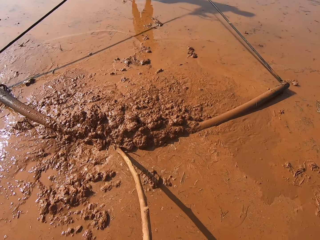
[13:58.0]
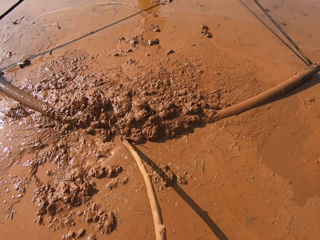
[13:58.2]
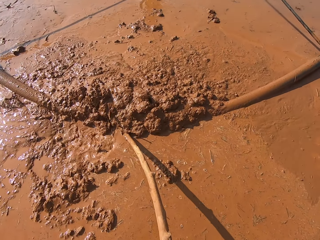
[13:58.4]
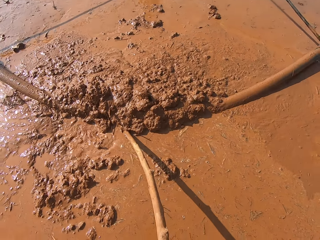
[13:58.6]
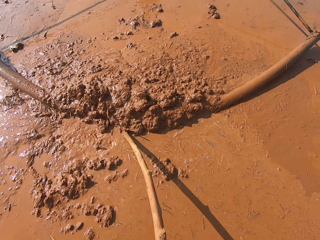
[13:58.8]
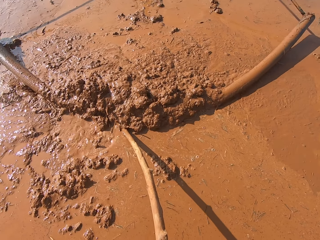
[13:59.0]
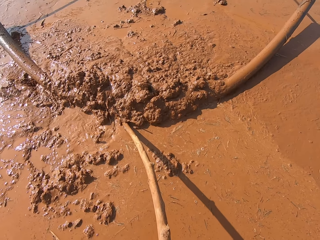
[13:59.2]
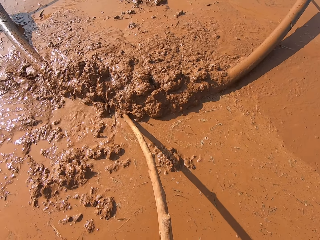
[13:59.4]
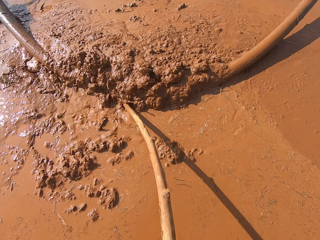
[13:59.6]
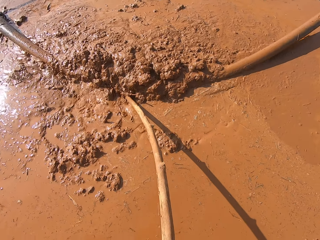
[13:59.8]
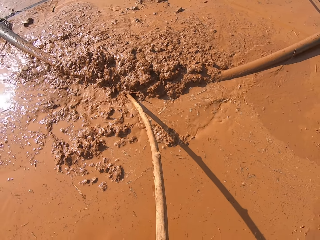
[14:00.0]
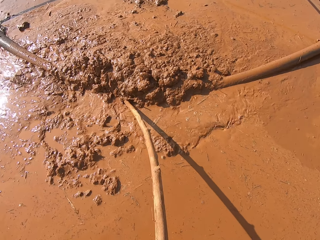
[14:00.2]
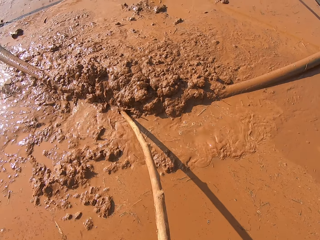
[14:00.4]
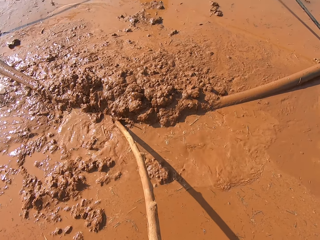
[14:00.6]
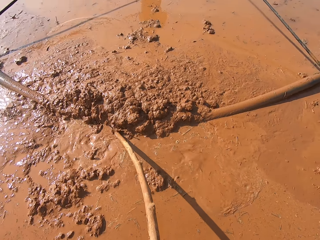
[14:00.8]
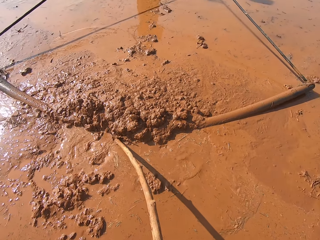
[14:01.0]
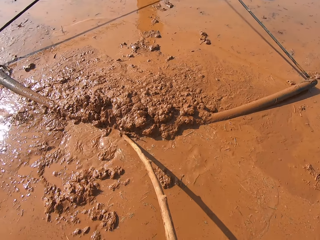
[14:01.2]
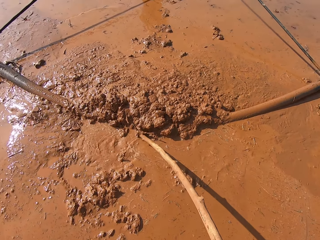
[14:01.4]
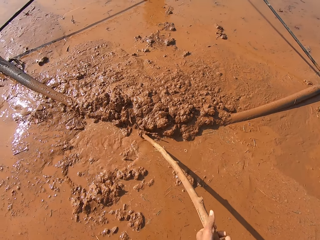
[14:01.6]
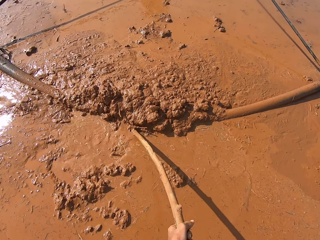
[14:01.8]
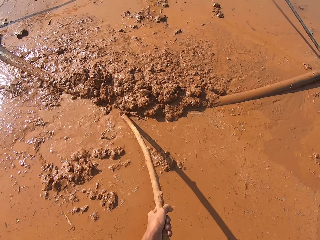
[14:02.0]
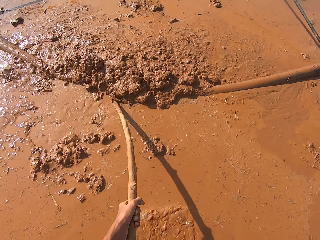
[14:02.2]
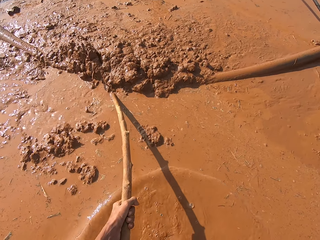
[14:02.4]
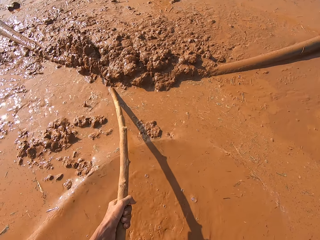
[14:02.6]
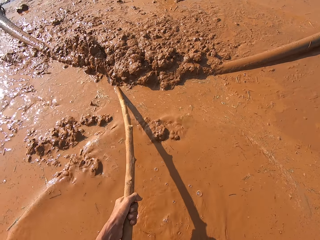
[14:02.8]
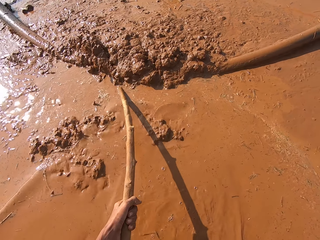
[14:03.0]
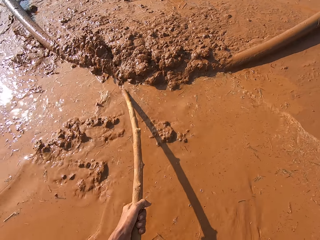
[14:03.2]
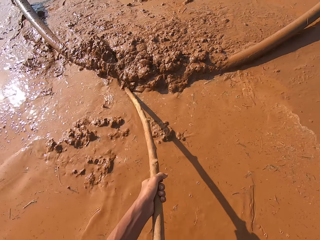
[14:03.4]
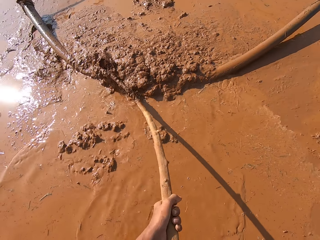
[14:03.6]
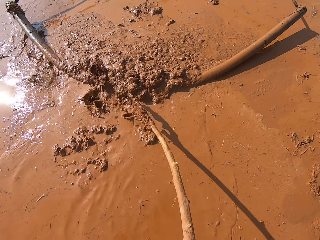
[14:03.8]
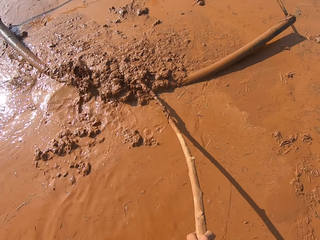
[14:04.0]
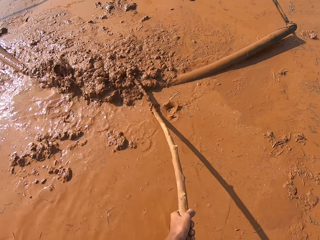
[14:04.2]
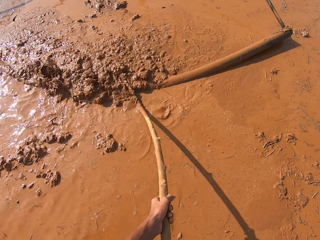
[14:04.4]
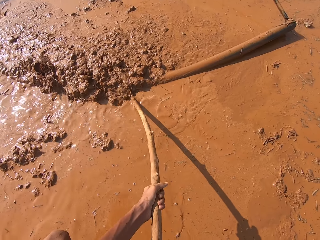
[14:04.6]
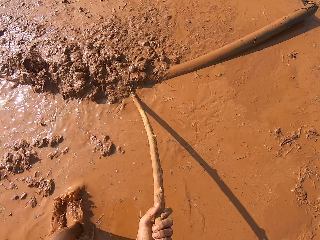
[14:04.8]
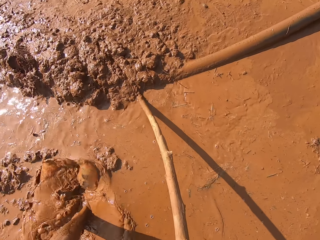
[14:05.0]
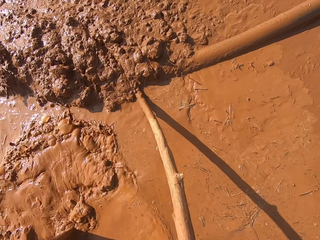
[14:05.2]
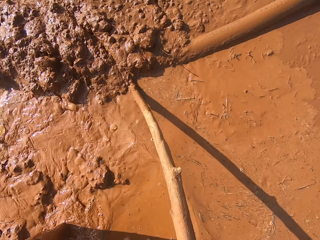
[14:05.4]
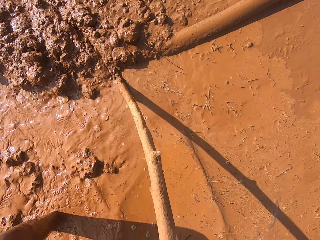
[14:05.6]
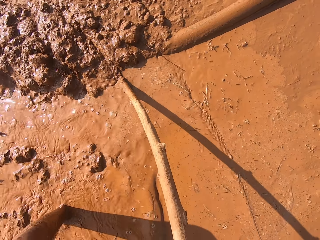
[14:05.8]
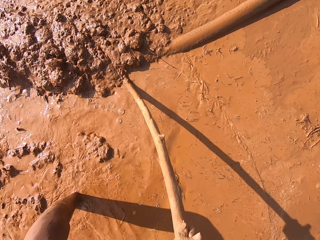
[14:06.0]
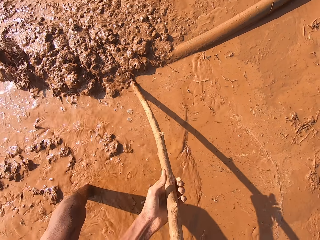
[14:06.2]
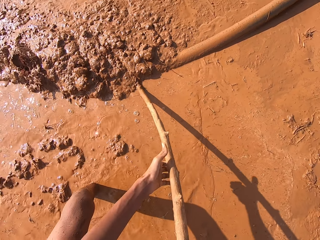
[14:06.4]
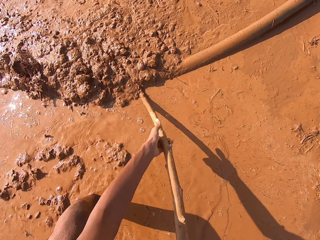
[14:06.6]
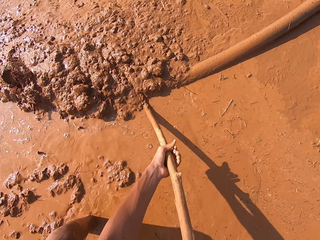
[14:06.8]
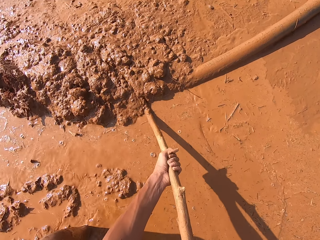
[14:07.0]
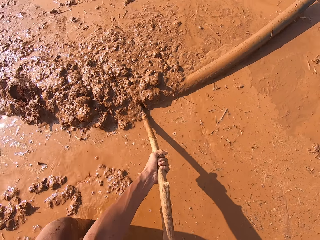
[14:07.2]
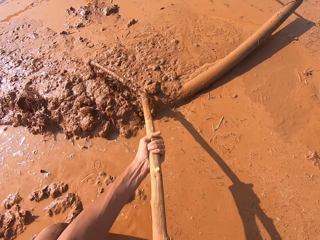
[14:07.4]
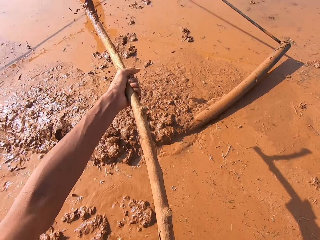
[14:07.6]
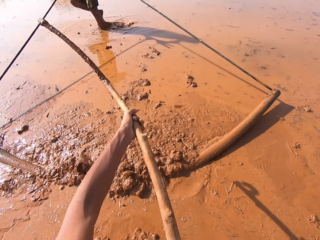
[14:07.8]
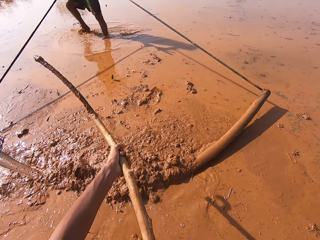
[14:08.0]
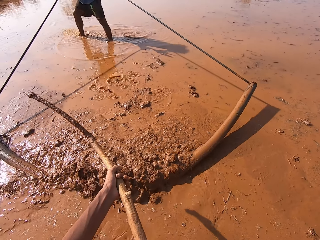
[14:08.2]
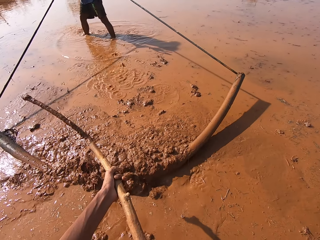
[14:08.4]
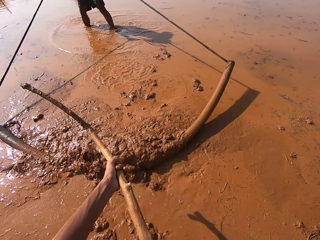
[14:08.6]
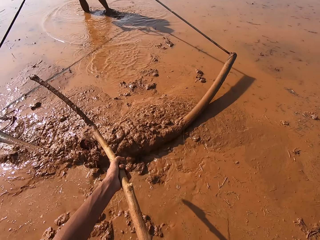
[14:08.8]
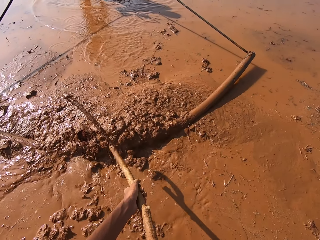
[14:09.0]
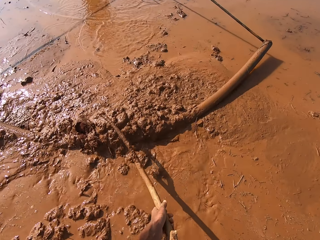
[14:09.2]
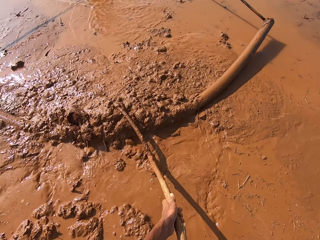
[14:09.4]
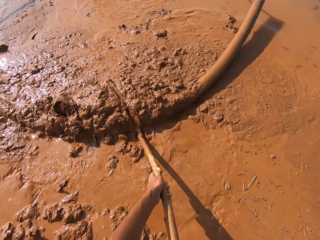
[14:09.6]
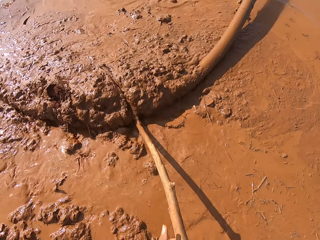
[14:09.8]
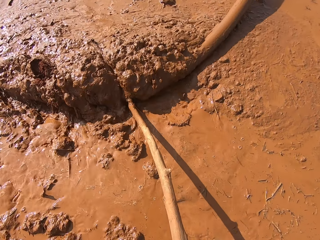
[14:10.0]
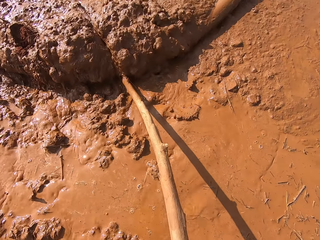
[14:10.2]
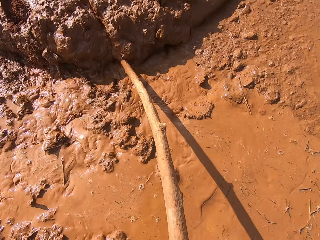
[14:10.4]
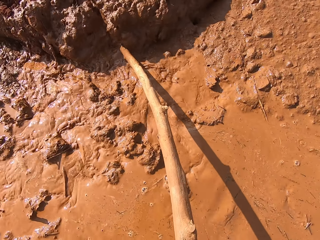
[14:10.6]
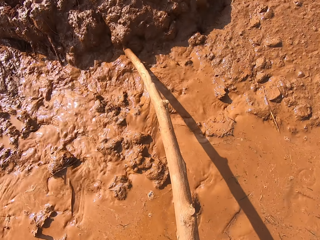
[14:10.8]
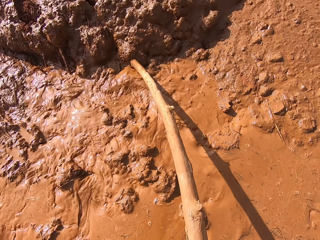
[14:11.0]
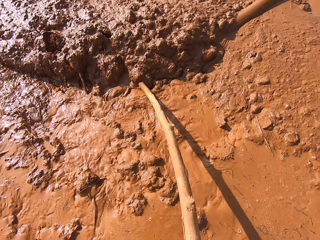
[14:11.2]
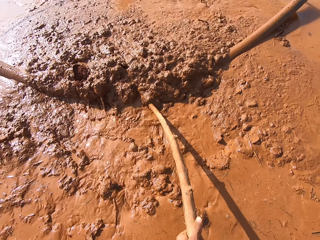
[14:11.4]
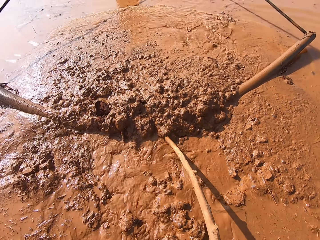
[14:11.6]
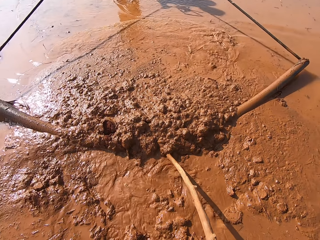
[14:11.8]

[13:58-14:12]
The camera wearer packs some mud on the ground with the stick in his hands. He places the stick on a metal rod in the mud, pushes the mud on the ground with the stick in the hands, and pushes the irrigation pipe in the man's hand with the stick in his hands.

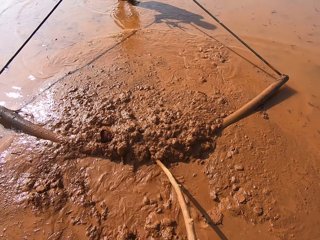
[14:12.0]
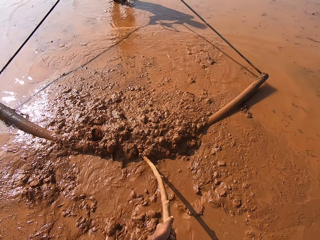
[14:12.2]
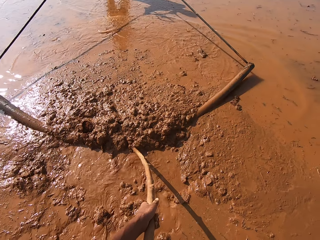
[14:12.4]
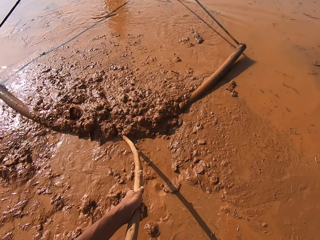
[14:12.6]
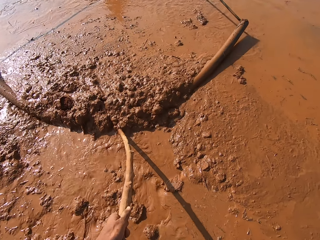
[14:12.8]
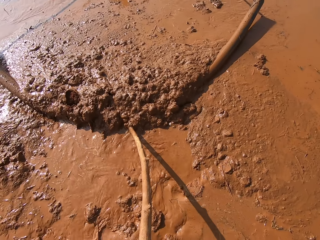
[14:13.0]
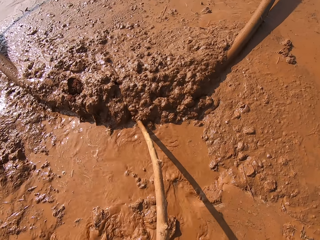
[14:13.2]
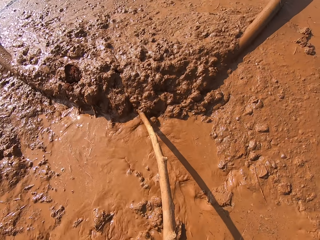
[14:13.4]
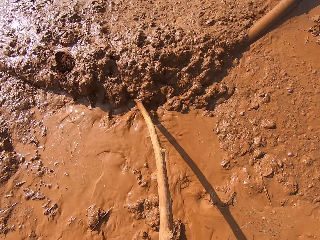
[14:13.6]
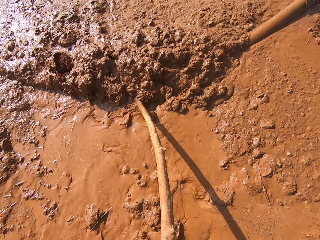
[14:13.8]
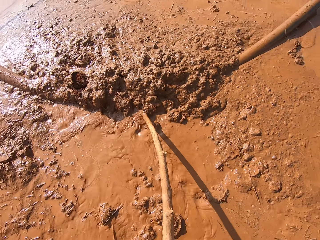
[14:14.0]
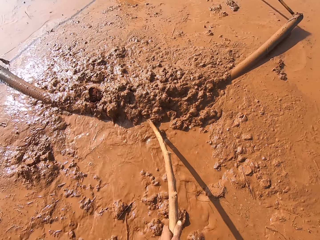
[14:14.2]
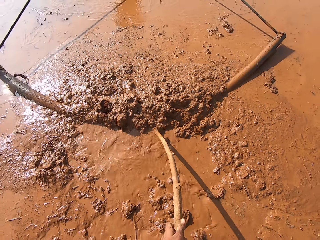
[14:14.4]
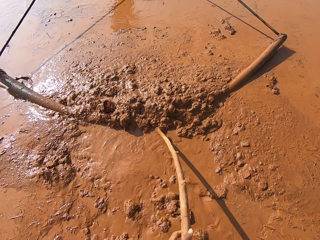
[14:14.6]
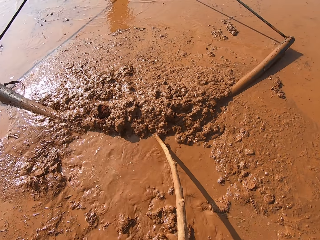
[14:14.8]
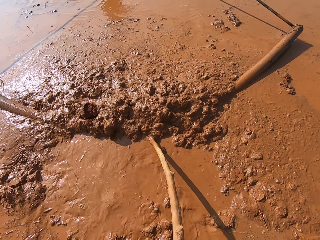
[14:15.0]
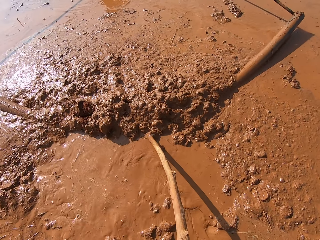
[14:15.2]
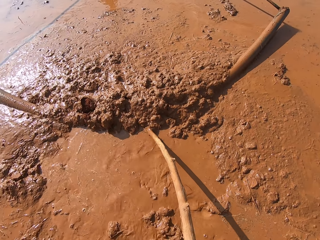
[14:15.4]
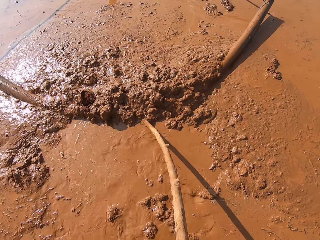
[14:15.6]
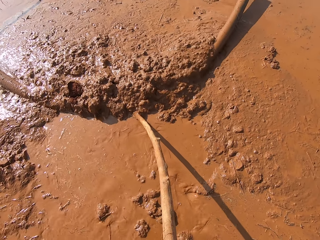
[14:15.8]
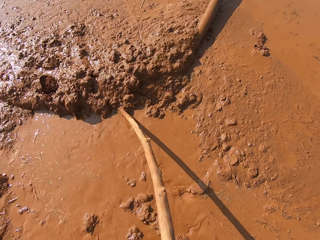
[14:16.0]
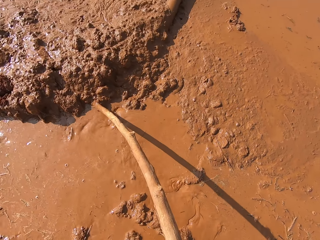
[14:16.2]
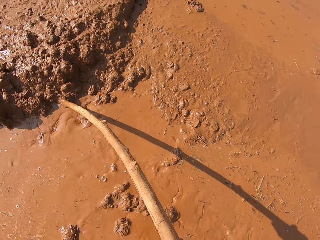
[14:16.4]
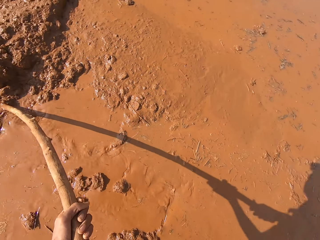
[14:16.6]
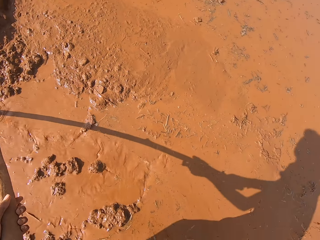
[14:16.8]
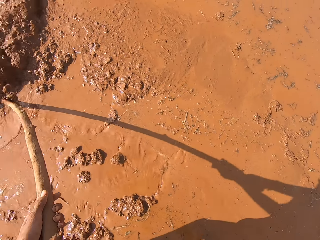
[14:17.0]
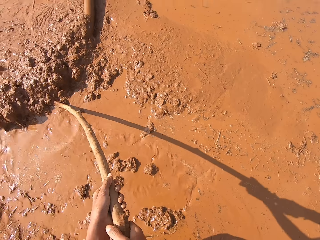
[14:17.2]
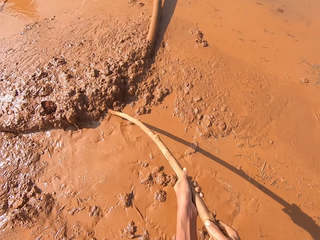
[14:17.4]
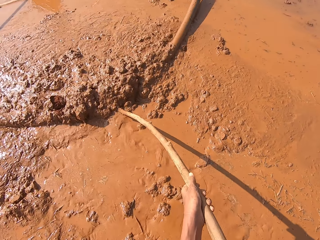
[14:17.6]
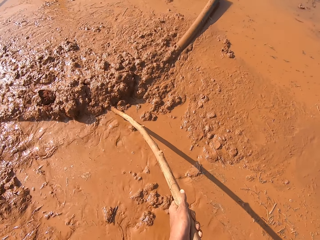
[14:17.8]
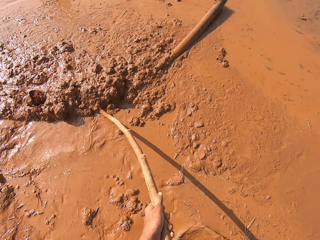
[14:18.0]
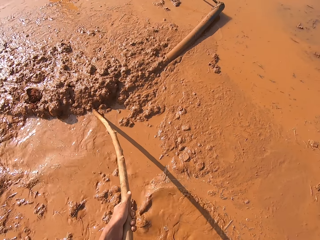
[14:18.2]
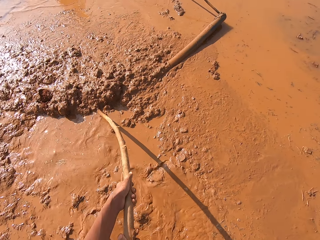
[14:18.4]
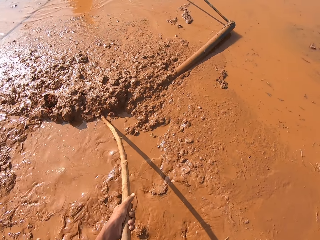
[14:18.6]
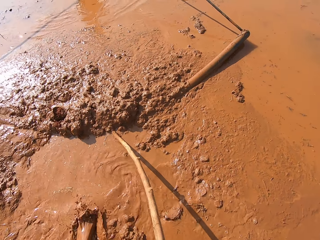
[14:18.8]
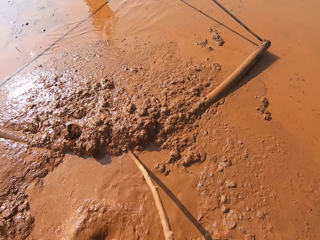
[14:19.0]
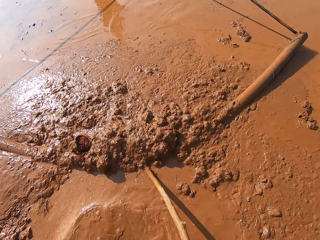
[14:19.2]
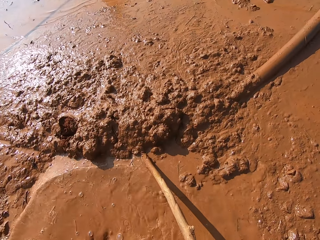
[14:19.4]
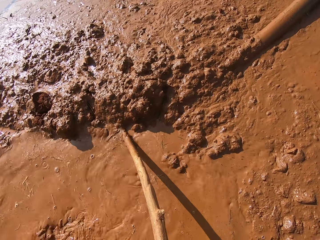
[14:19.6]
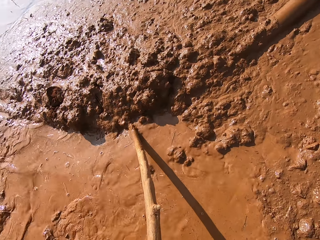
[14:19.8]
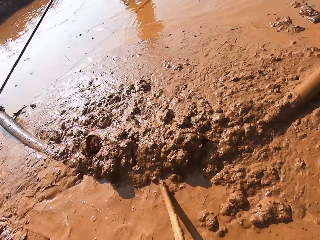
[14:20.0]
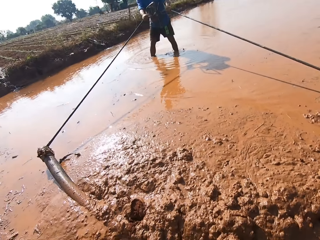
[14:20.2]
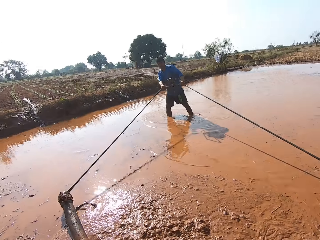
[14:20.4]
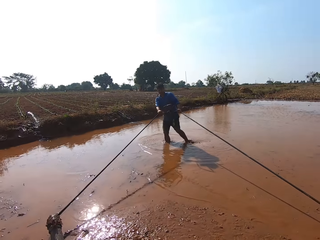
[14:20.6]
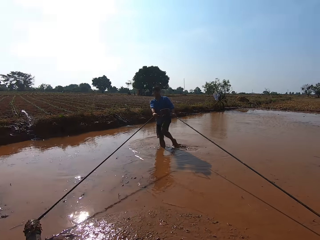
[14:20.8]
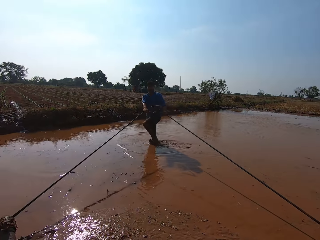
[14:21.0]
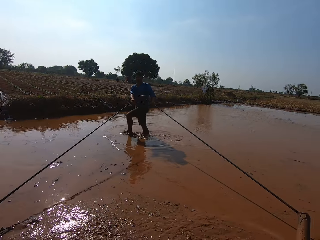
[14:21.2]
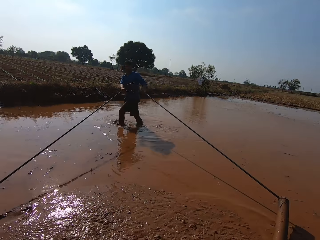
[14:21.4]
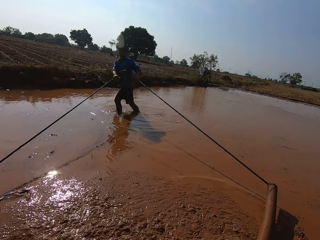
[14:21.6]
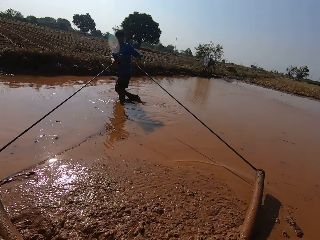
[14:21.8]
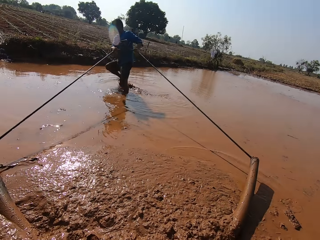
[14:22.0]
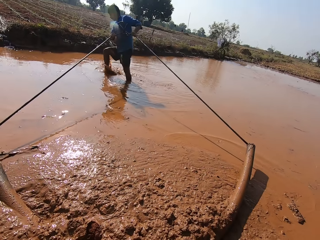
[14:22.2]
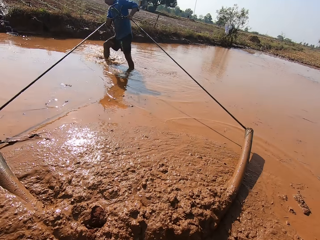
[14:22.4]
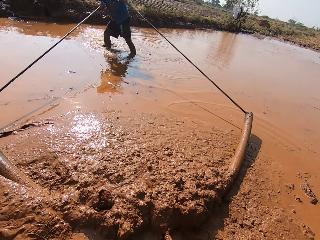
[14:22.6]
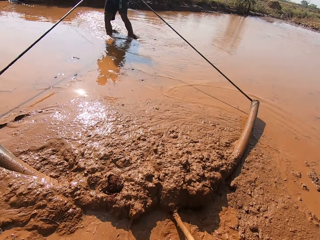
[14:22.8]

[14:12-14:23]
The man clears mud on the ground with the irrigation pipe in his hands.
